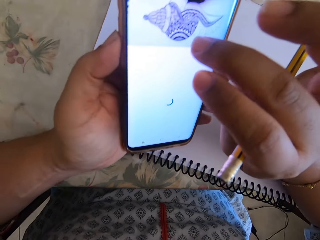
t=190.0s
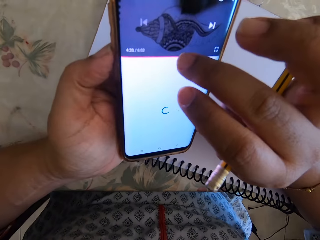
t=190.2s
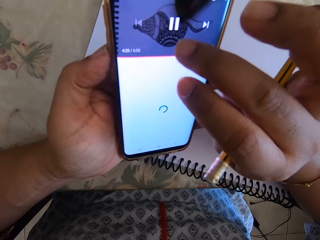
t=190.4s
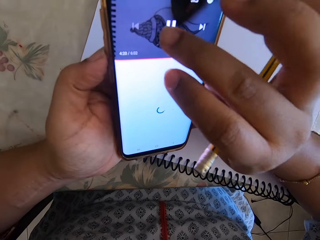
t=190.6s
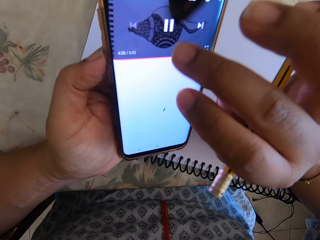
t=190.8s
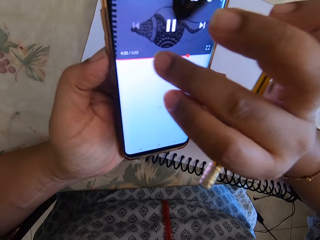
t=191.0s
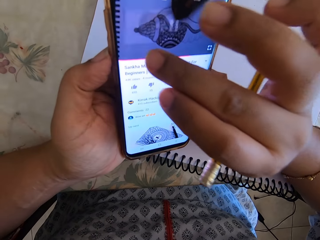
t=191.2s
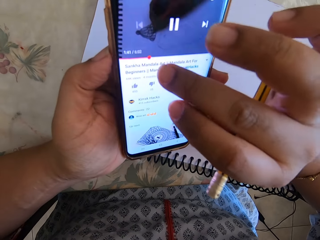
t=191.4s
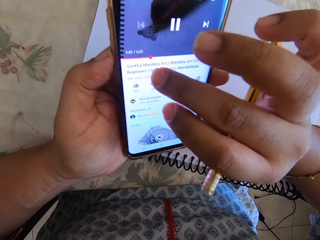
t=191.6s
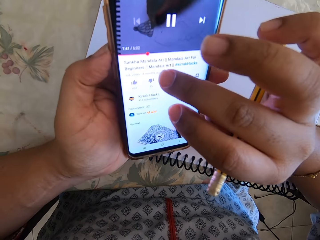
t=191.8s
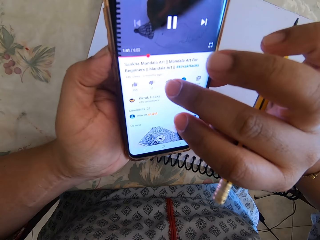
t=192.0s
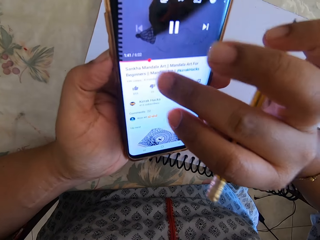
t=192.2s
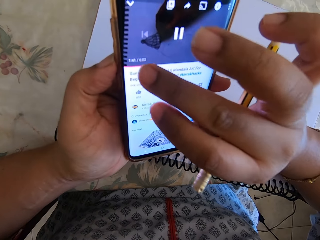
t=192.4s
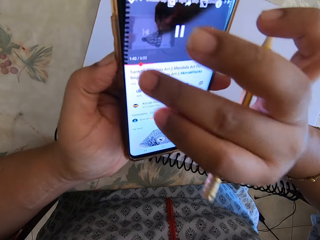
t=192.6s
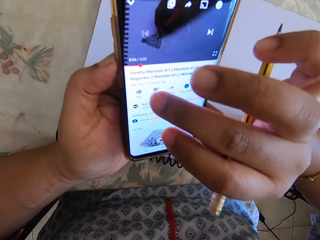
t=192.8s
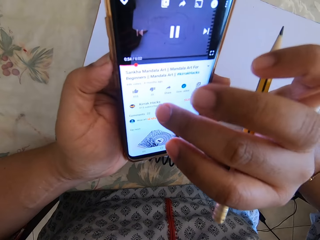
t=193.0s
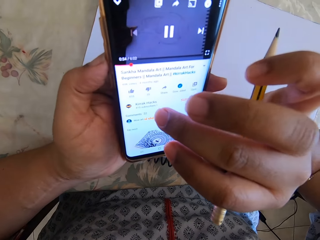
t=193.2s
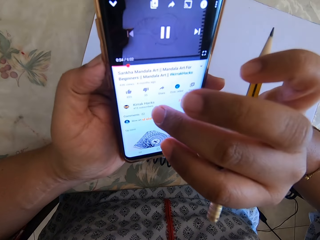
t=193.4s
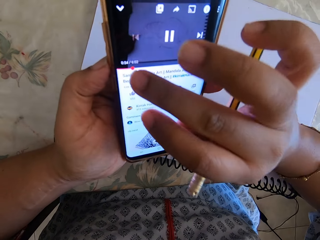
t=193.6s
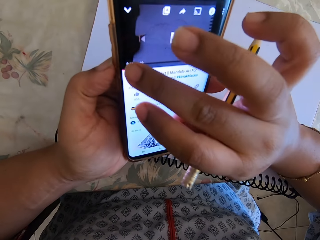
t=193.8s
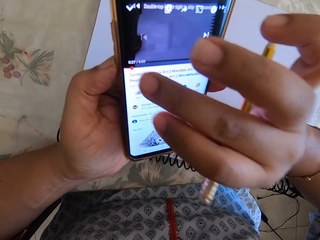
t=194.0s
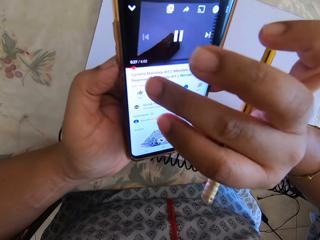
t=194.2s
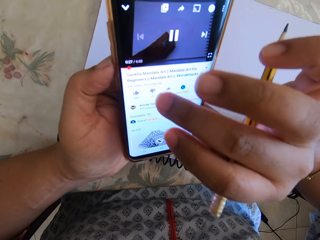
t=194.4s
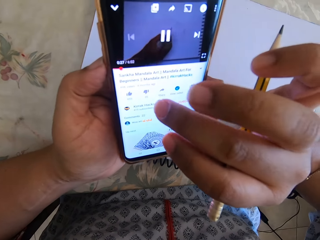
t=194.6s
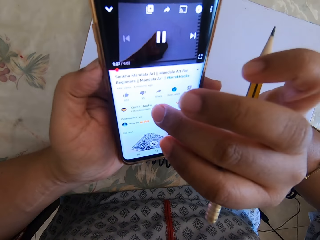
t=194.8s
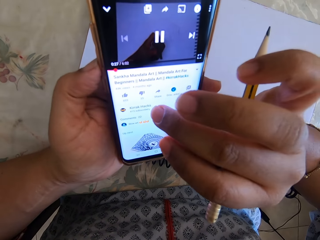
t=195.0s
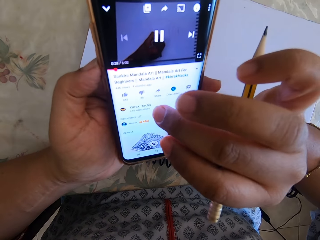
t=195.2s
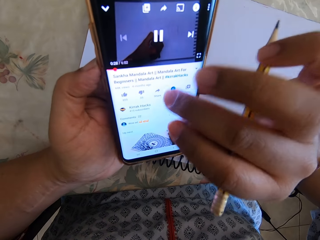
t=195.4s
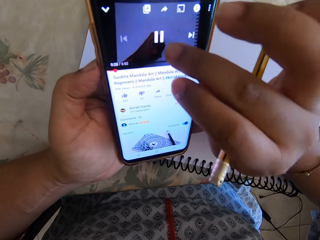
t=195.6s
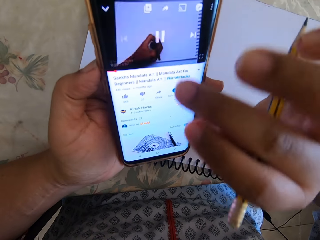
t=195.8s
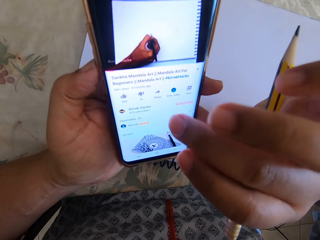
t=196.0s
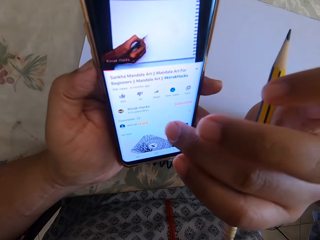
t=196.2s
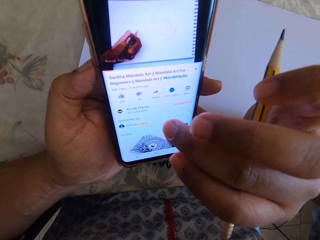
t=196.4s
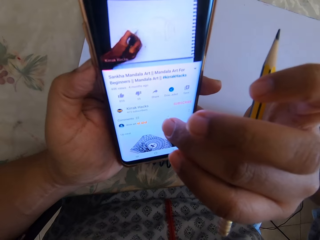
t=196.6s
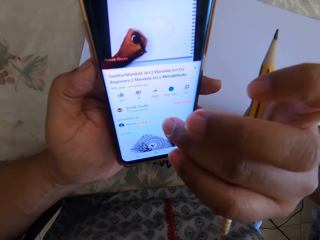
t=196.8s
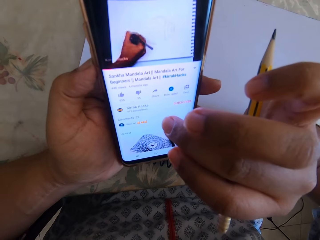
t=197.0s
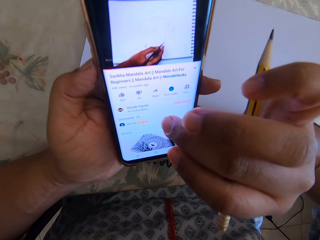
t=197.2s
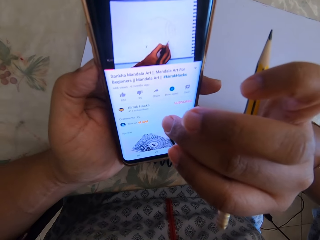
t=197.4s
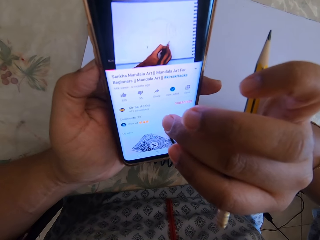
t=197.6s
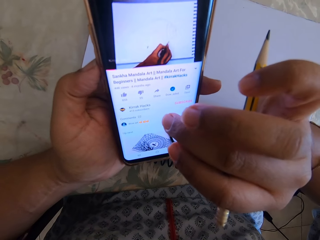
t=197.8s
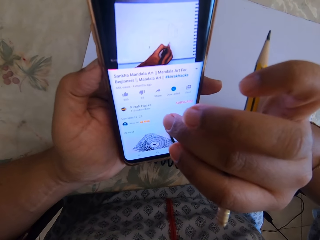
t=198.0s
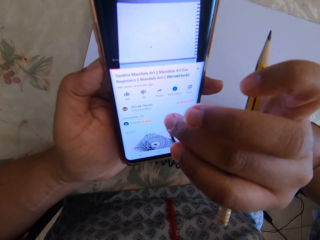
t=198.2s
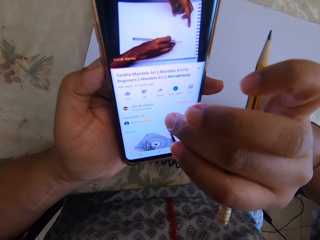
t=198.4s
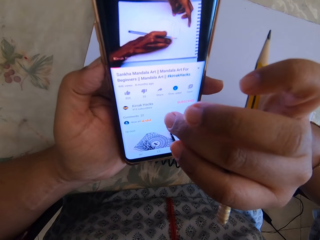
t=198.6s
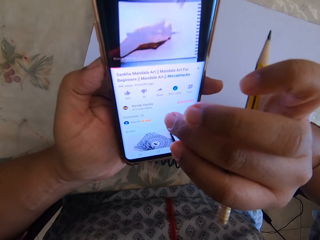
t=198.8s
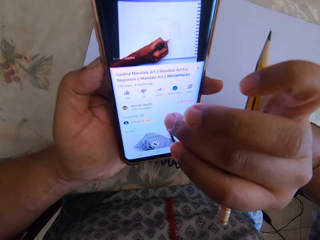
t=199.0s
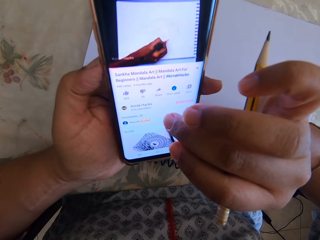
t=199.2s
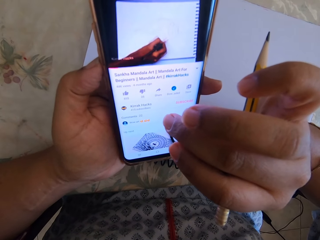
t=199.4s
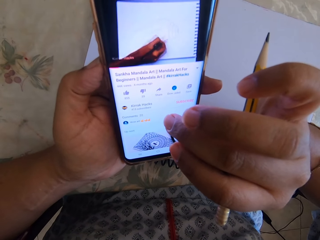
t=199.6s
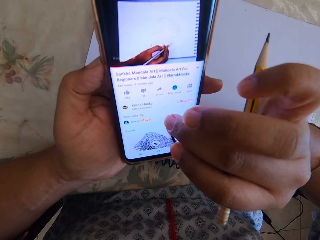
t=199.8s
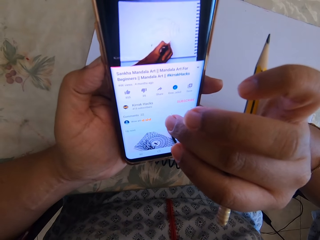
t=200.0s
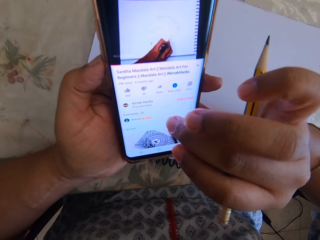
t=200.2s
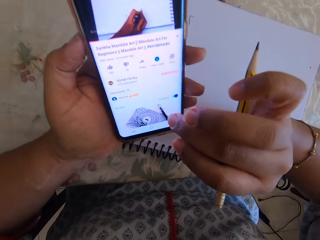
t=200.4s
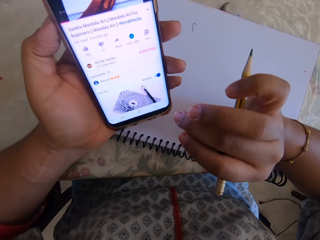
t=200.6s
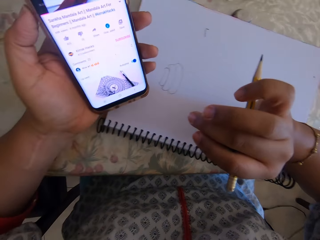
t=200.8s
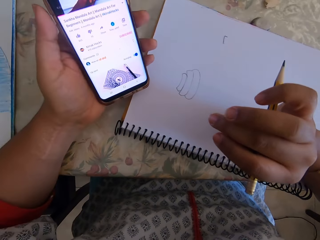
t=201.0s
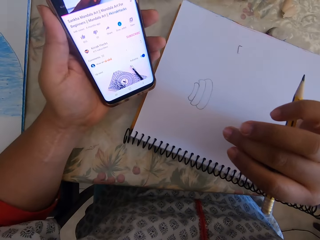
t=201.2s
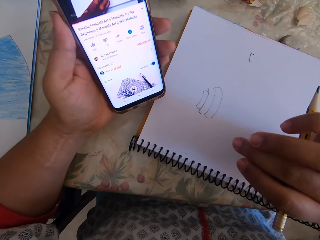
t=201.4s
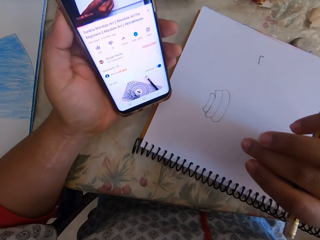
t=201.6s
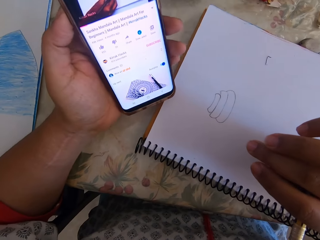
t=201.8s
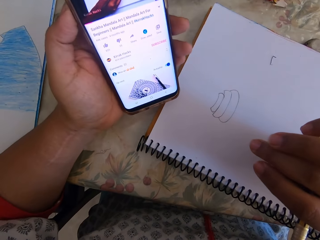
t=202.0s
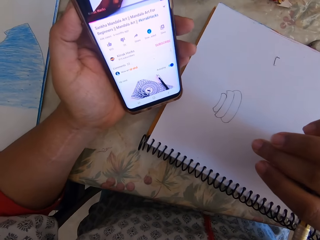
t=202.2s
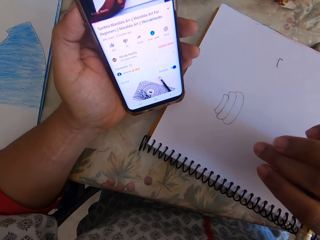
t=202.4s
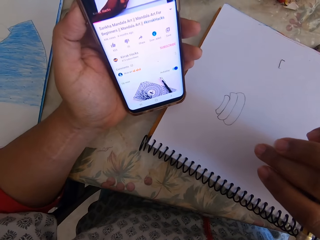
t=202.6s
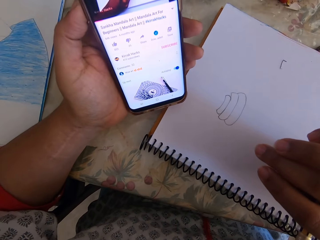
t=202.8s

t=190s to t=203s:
The camera wearer watches the video on the phone.

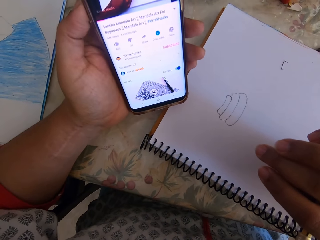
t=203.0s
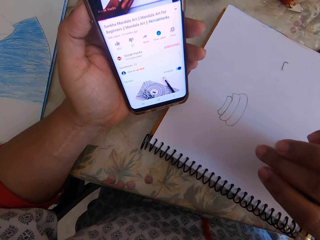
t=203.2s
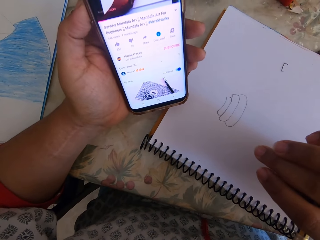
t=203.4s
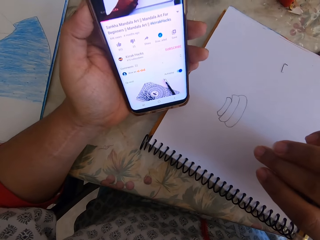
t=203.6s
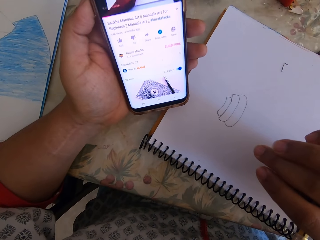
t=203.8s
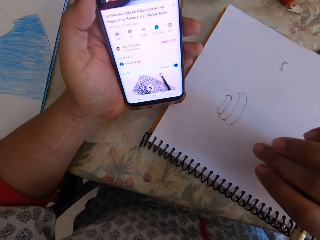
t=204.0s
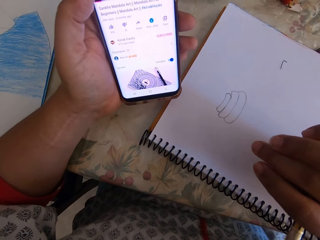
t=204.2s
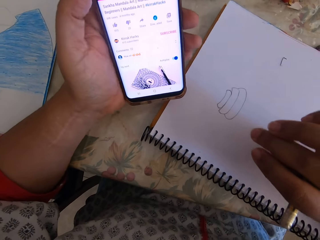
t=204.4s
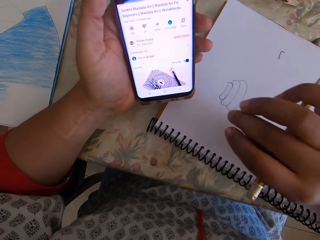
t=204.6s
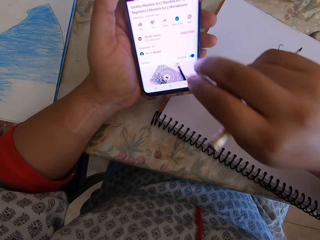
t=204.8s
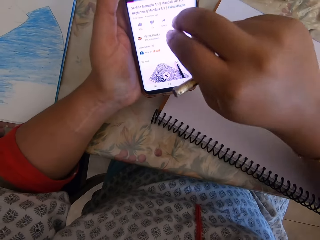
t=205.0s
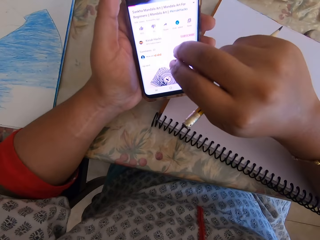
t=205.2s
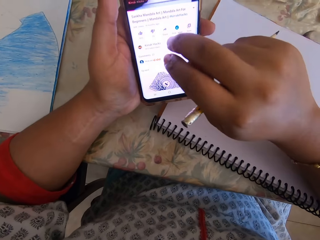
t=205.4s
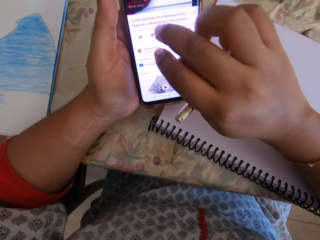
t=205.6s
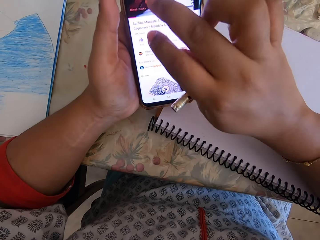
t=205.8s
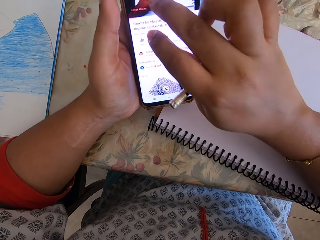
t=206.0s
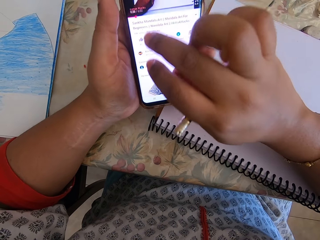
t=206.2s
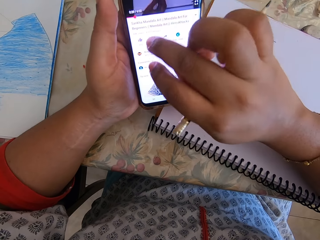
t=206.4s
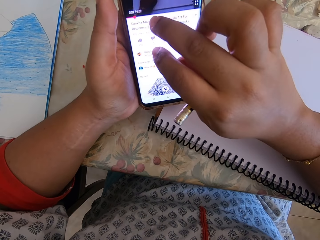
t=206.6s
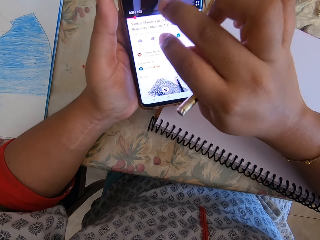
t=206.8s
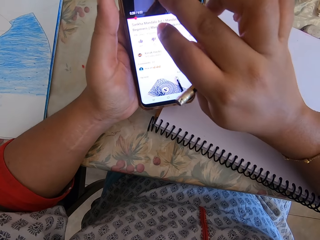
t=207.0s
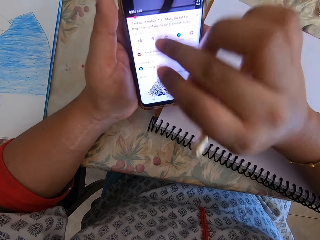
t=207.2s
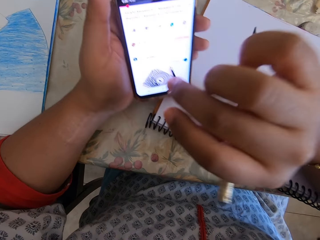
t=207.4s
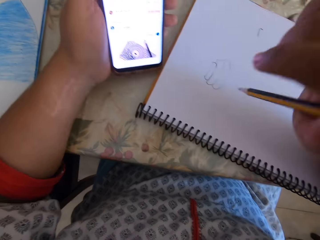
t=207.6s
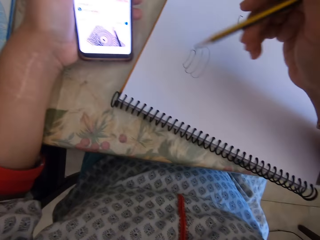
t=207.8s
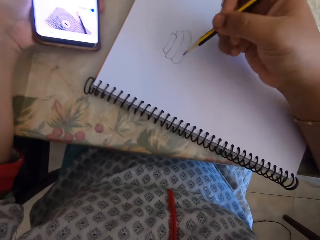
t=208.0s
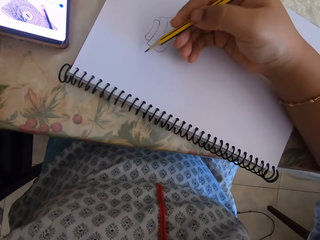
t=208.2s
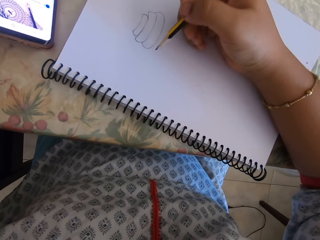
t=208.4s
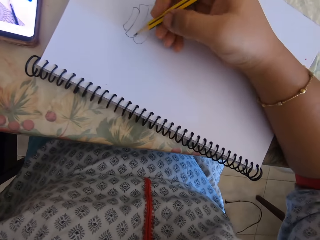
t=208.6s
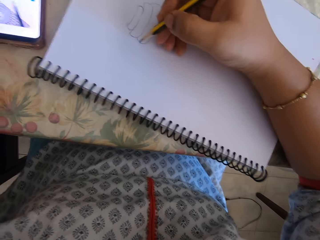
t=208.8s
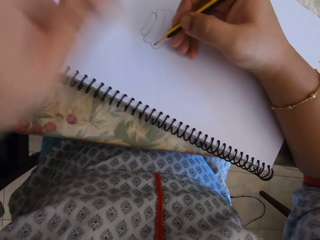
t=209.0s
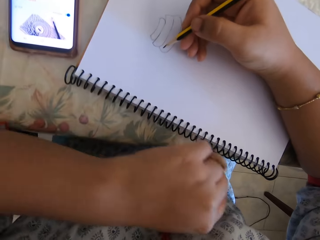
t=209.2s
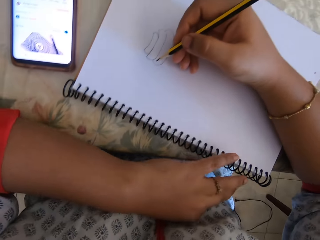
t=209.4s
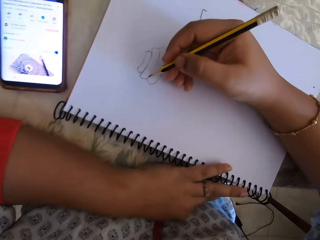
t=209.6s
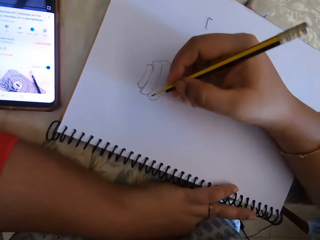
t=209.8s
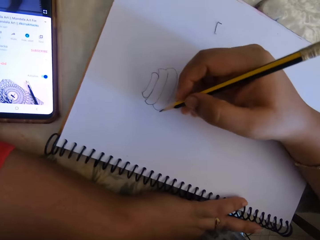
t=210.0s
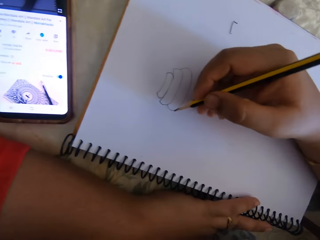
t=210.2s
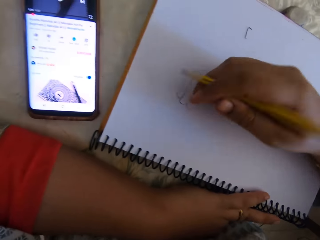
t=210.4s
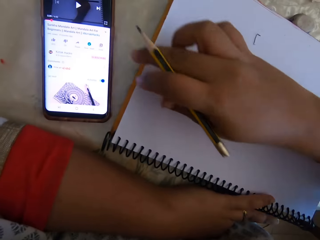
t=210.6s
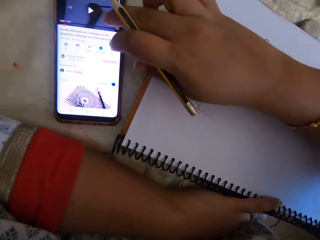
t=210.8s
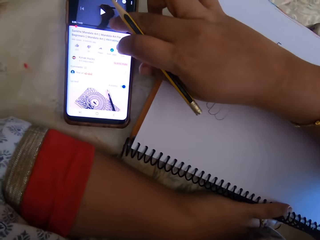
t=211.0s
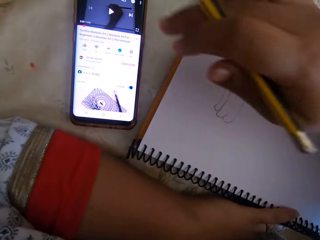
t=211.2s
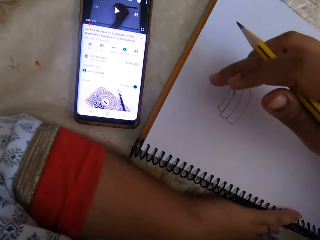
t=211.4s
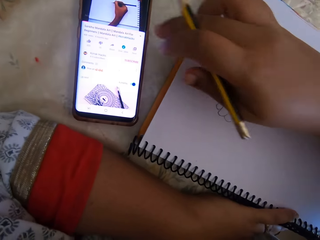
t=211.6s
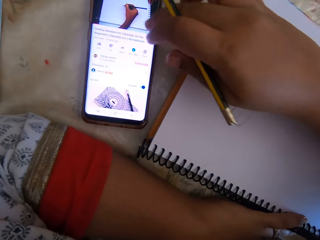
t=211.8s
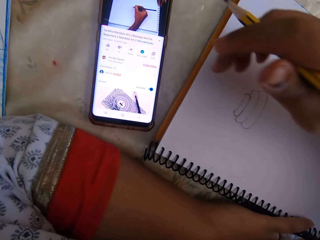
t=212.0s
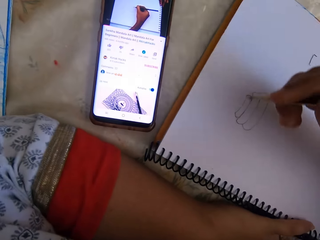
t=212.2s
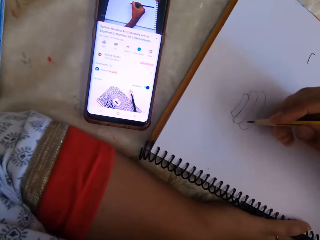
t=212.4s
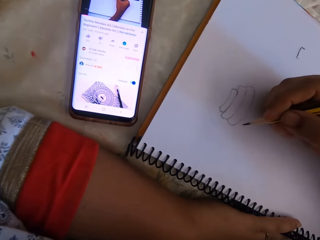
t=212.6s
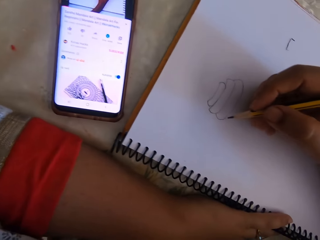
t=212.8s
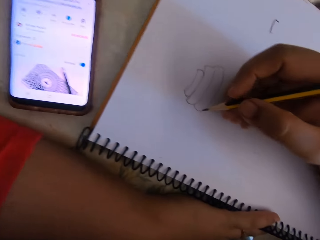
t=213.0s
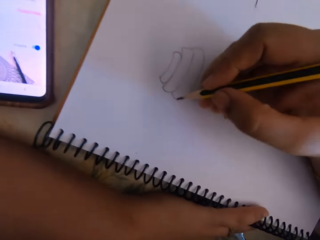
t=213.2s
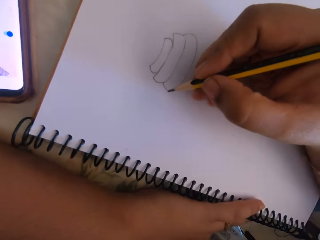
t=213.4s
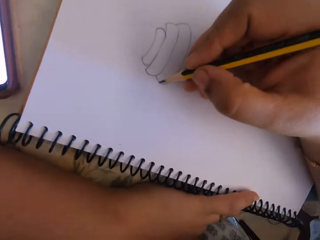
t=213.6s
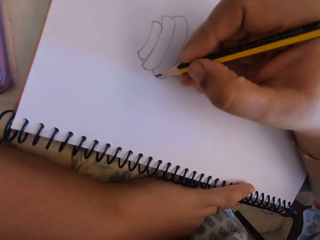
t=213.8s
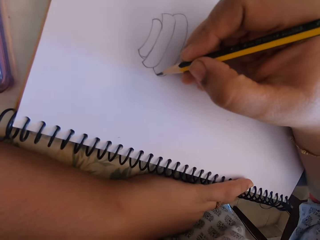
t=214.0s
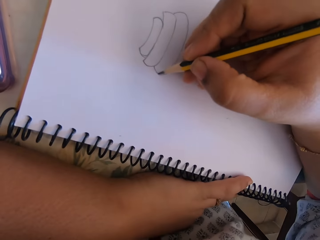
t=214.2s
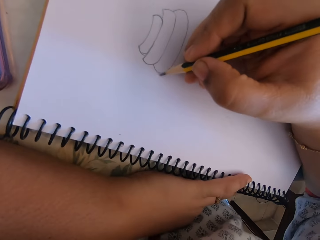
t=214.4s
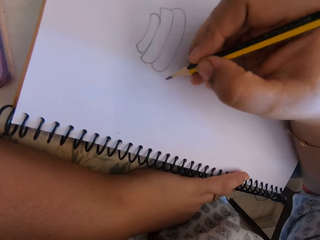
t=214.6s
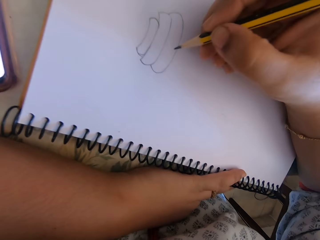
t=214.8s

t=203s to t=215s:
The camera wearer puts a phone on the table. They touch the phone. They draw on the paper book.
